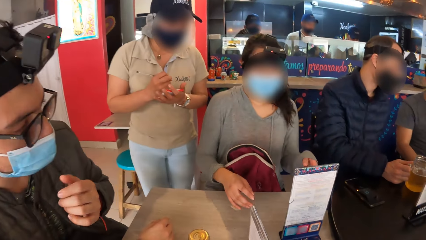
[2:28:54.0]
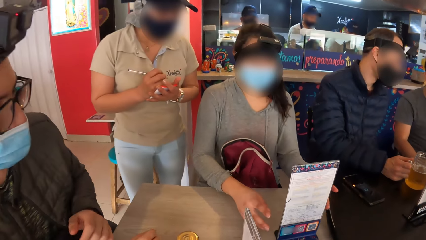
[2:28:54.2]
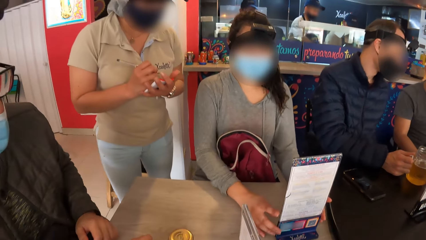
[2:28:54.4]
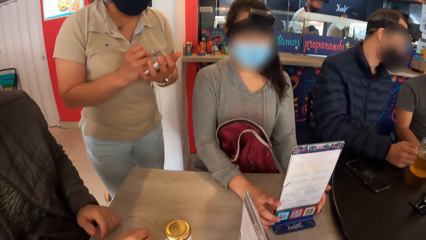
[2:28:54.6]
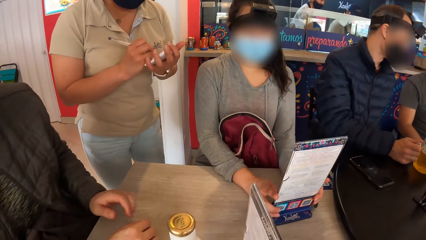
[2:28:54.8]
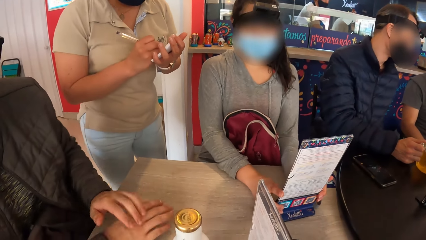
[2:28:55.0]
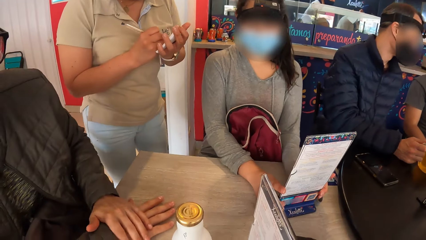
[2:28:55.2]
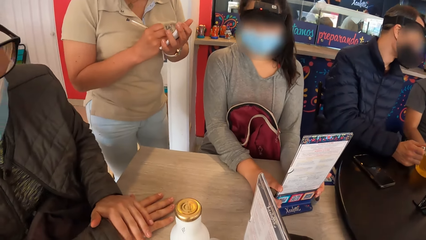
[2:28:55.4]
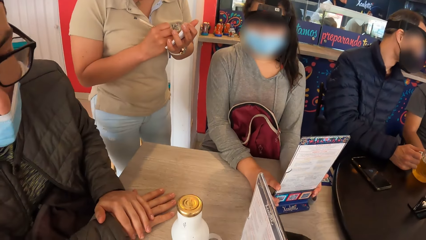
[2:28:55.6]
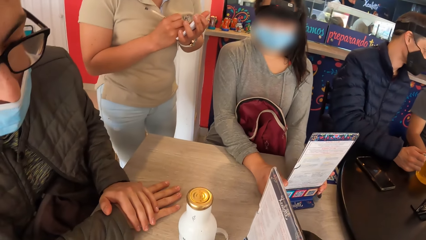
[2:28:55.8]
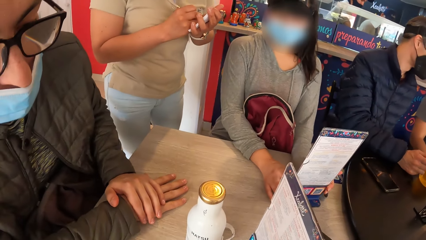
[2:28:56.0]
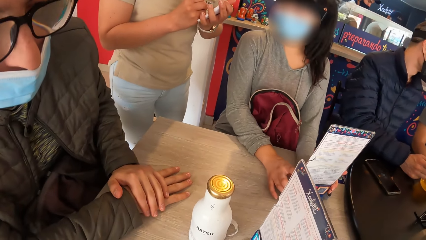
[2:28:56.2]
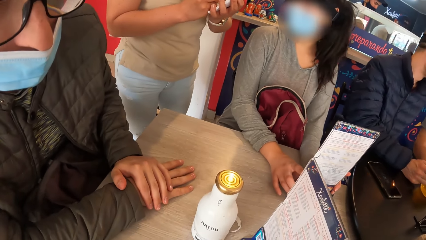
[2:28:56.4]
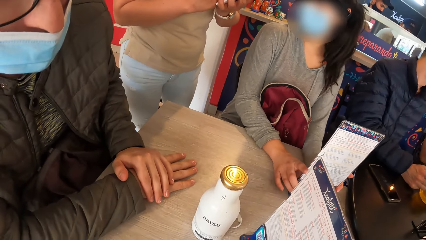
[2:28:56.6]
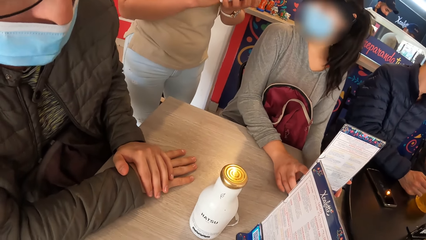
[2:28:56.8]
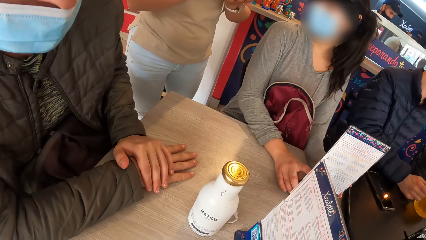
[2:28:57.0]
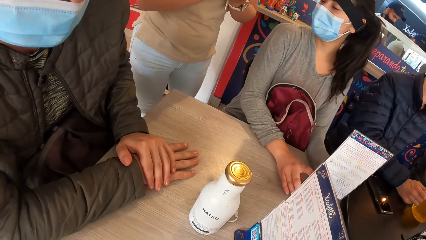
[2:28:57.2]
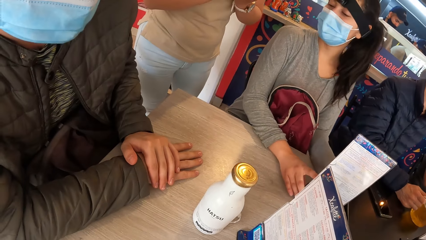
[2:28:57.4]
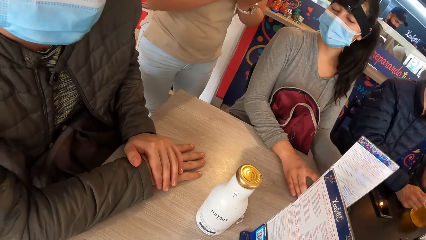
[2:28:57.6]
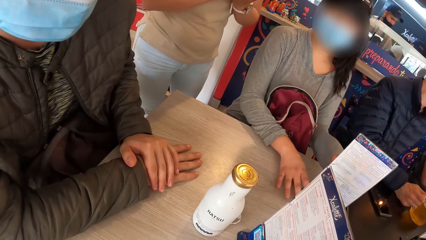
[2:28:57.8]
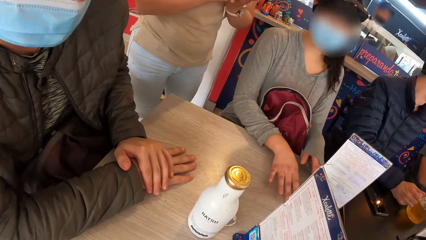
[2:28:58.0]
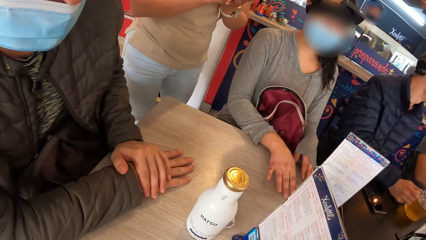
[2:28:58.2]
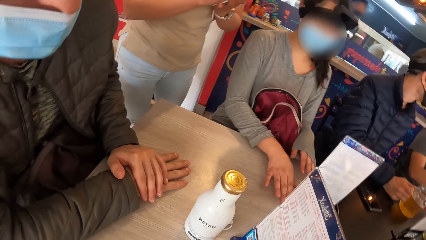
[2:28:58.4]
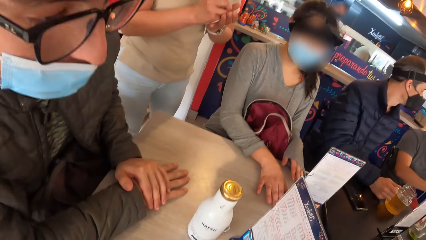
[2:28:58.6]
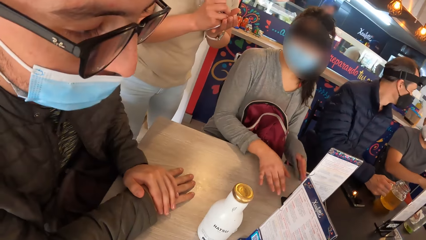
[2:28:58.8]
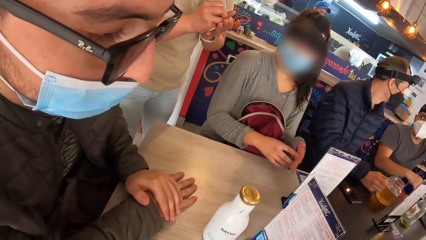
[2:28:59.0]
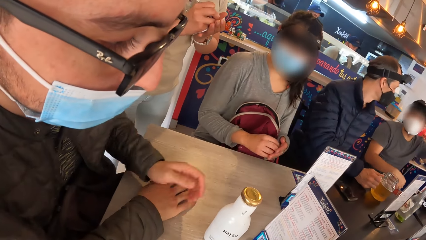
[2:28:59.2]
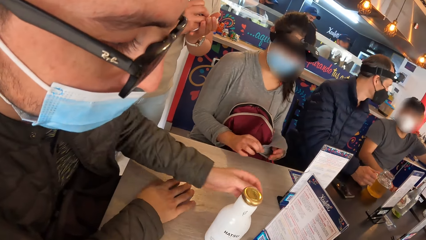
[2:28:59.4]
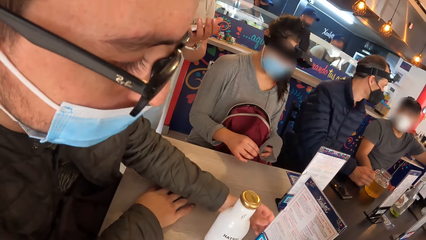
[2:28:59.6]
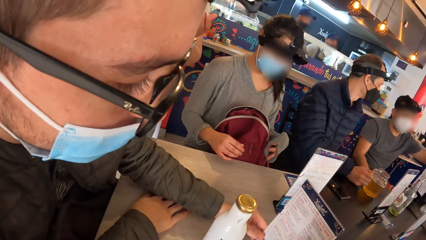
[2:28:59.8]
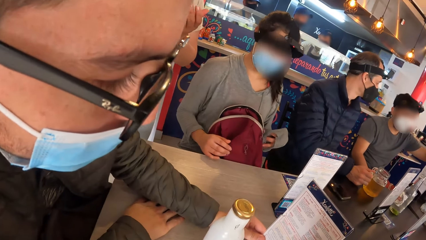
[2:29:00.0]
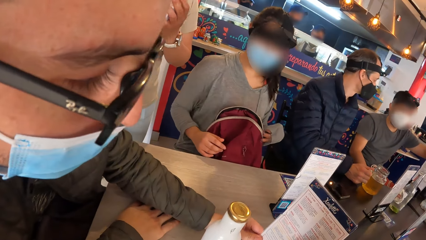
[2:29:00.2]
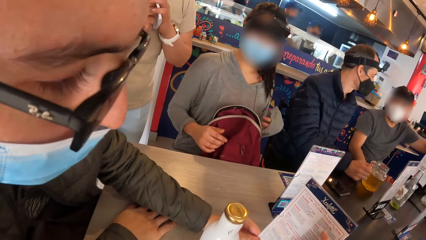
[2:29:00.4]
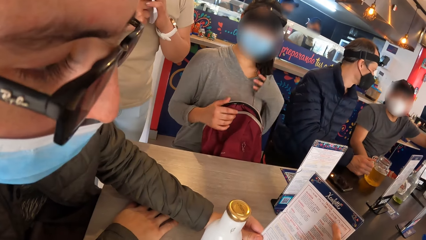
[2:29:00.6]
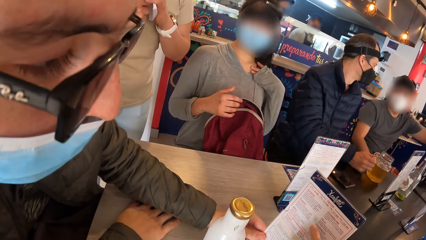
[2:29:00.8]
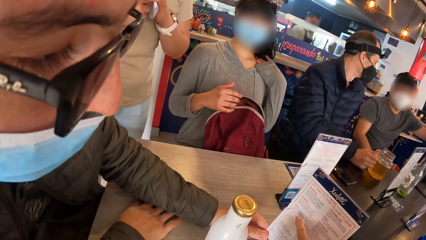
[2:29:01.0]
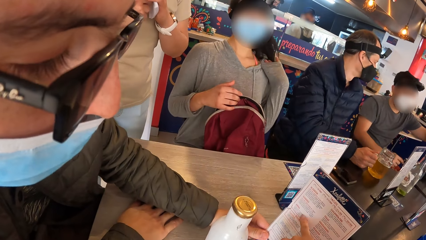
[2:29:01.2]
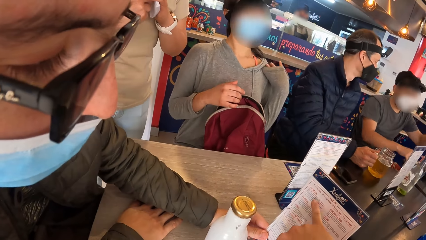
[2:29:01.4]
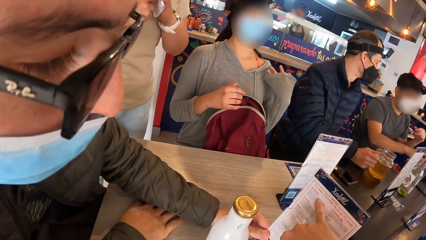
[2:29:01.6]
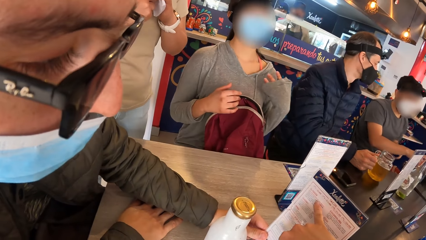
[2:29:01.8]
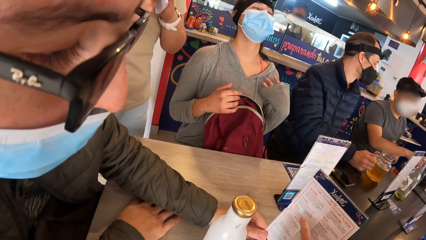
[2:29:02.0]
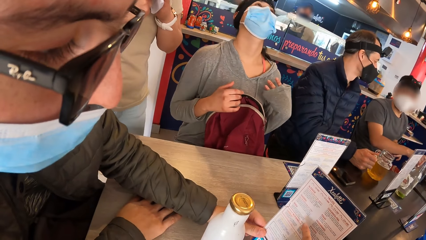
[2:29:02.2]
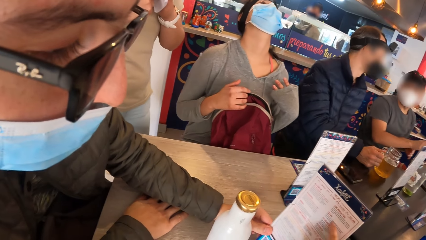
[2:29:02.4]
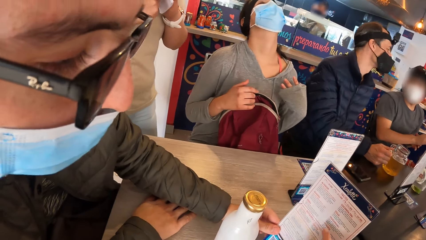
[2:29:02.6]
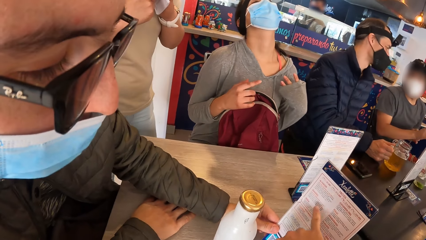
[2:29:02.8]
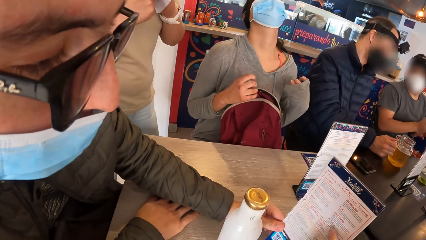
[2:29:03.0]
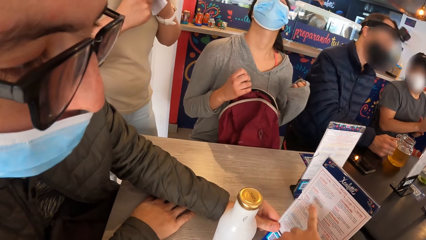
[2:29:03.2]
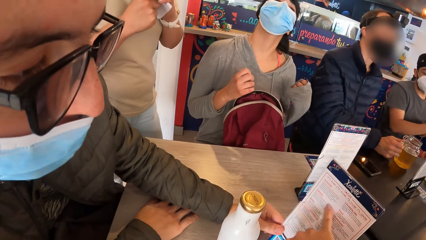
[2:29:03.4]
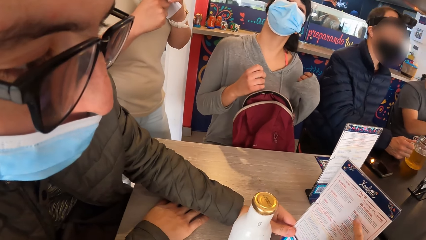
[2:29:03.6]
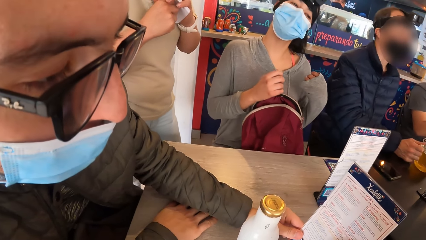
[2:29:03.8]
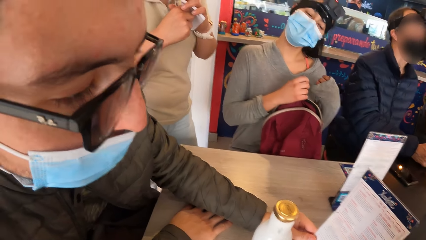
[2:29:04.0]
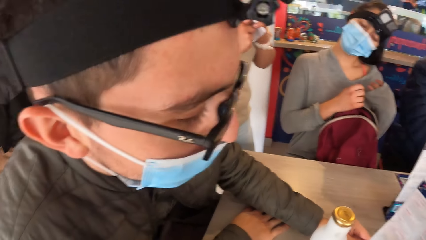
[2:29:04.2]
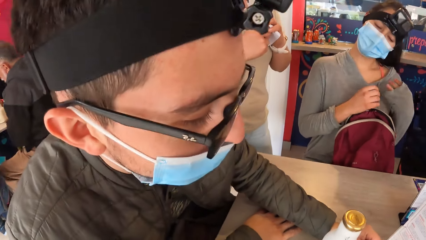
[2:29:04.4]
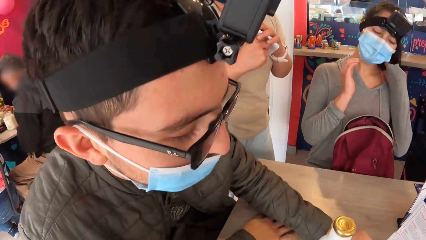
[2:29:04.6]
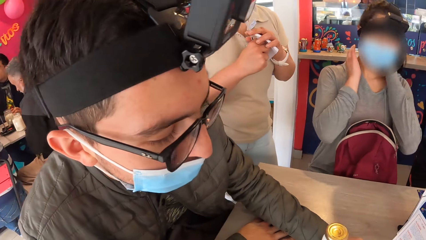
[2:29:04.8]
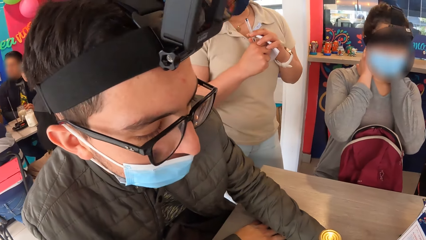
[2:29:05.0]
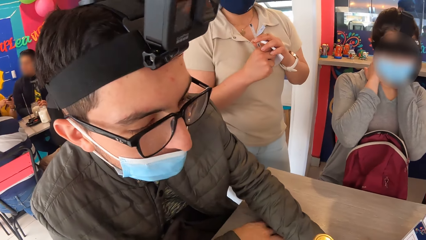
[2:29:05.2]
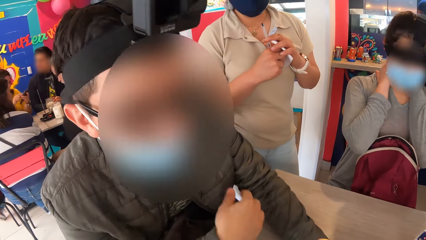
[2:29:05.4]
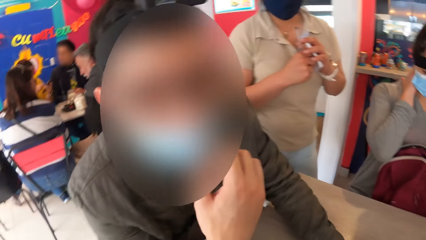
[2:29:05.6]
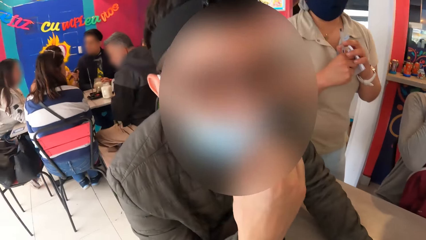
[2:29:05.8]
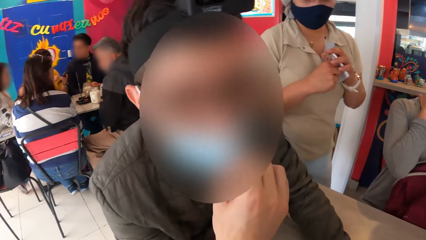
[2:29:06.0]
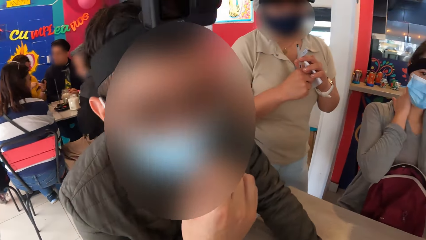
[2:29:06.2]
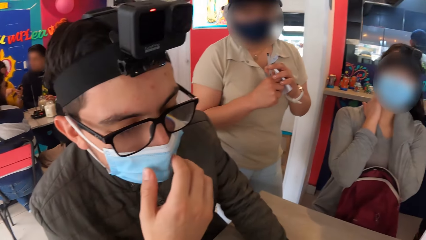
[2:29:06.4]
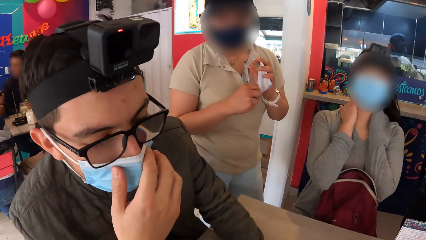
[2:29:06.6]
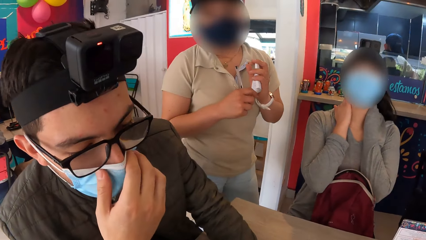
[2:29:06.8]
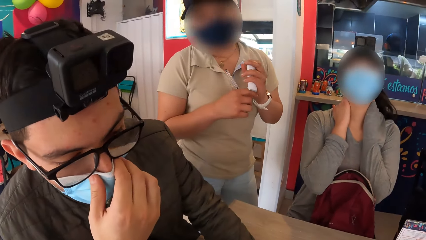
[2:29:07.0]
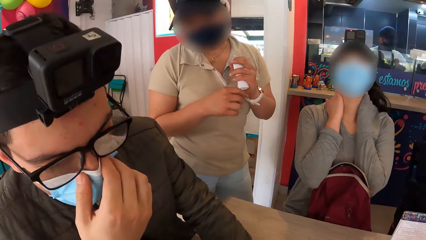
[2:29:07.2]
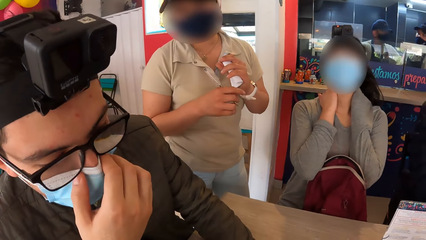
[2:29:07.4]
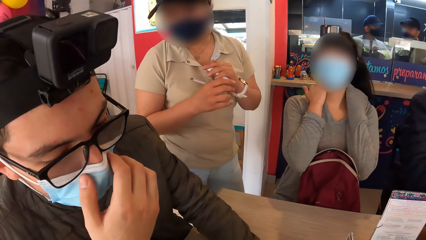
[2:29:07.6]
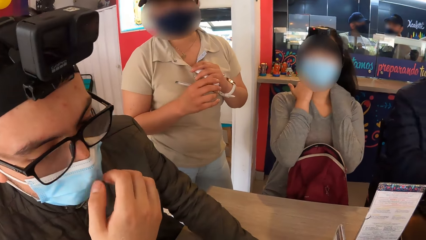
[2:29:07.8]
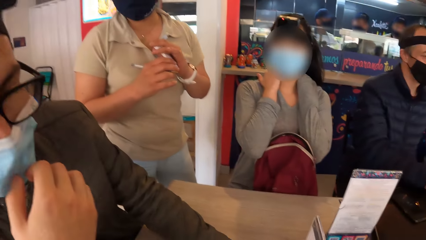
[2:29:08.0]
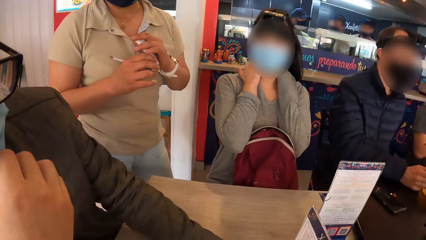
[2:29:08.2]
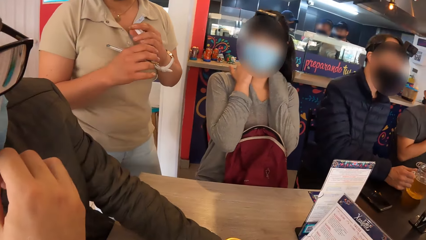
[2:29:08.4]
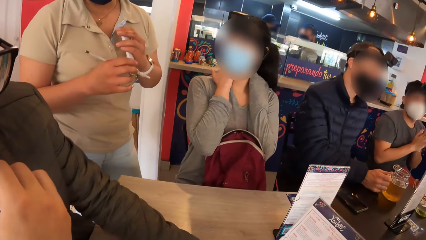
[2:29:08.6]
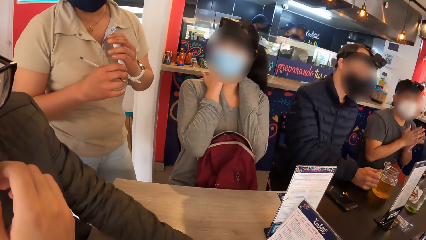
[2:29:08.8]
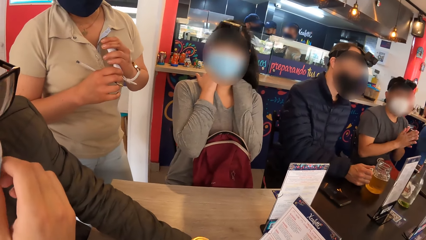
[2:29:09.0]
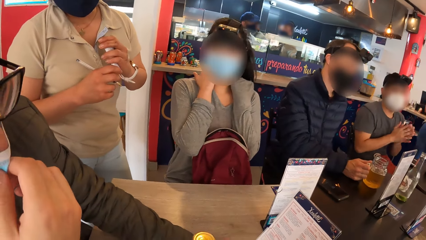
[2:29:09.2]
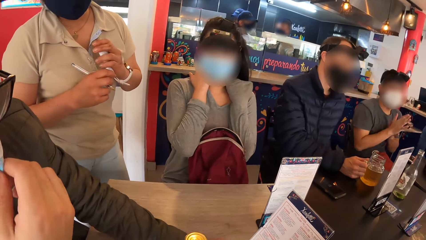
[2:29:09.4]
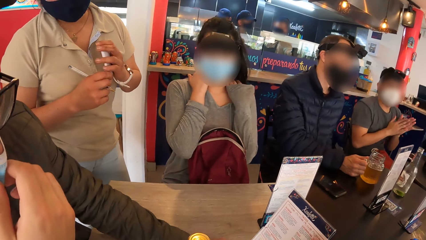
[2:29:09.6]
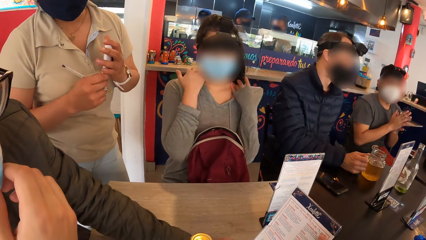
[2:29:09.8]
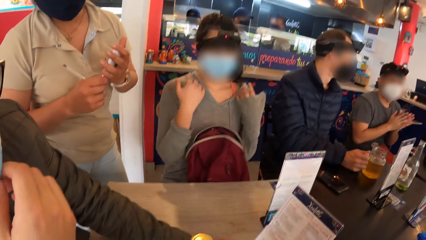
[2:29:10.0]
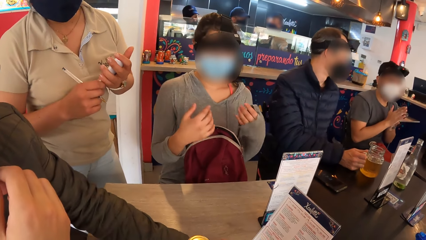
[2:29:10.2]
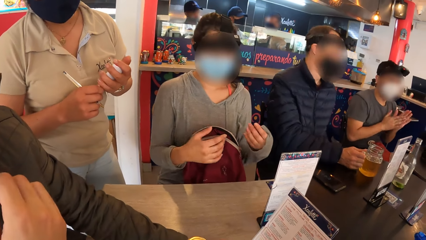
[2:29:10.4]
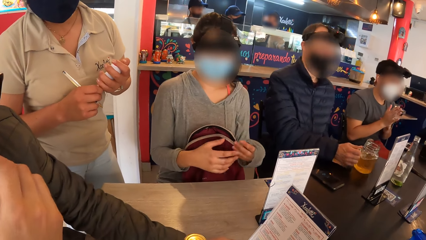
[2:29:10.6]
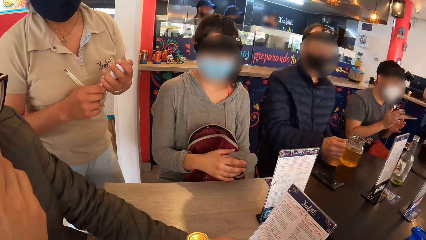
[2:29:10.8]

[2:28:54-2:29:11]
A man adjusts his nose mask with his left hand. A woman touches a menu or calendar on a table with both hands. A waiter writes on a small book in her left hand with a pen in her right hand. The woman holds the calendar. The man rests both hands on the table. The camera wearer looks around the room. Another man interacts with a third man. The woman gestures out with her hands. The first man holds the menu on the table with his left hand. The woman flips her hair with her left hand. The camera wearer points to the menu in the first man's left hand with his left finger. He touches the calendar. The woman exercises her neck with both hands. The first man nods his head and gestures with his hands. The waiter interacts with the camera wearer. A lady nods her head. The third man rubs both palms together.
